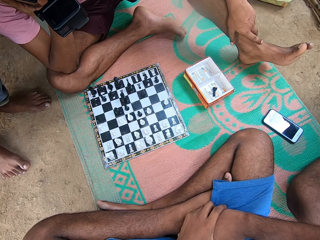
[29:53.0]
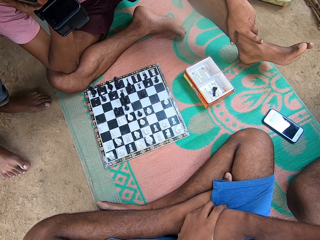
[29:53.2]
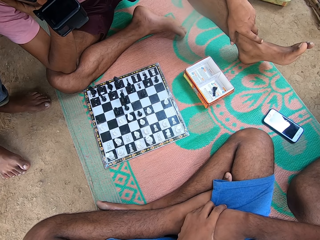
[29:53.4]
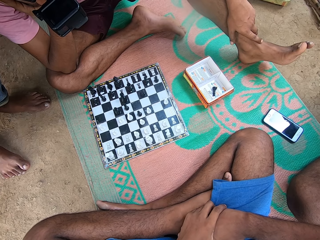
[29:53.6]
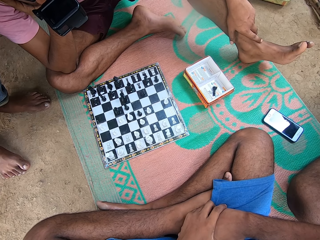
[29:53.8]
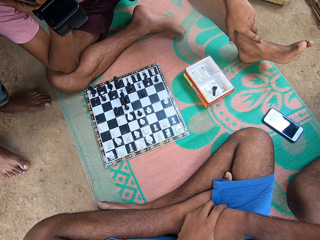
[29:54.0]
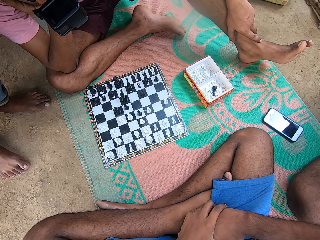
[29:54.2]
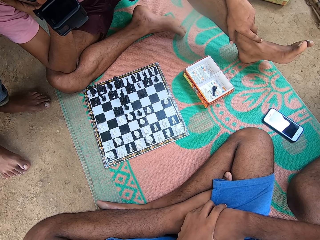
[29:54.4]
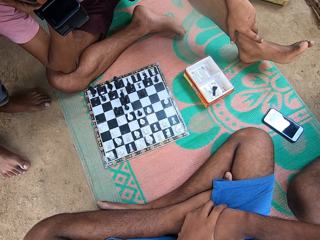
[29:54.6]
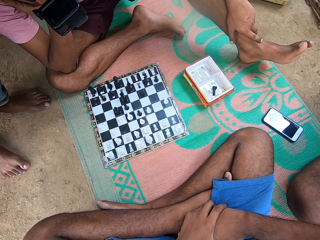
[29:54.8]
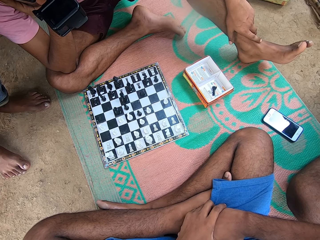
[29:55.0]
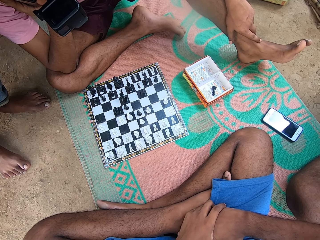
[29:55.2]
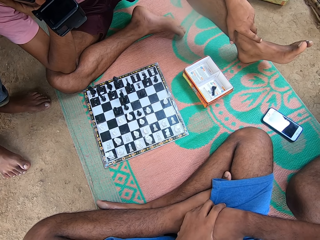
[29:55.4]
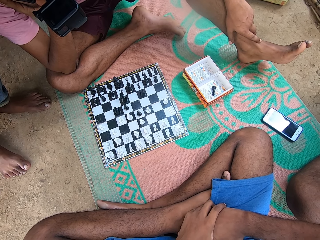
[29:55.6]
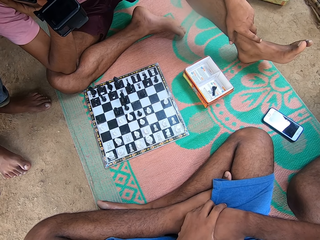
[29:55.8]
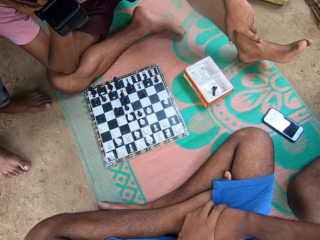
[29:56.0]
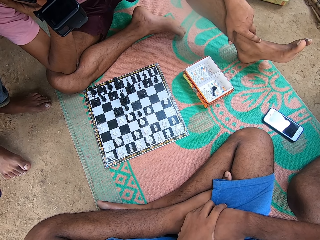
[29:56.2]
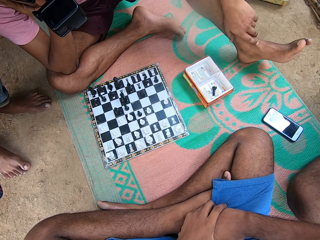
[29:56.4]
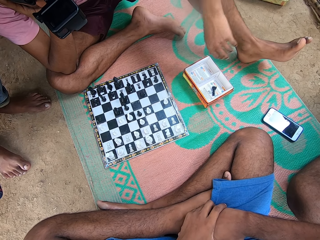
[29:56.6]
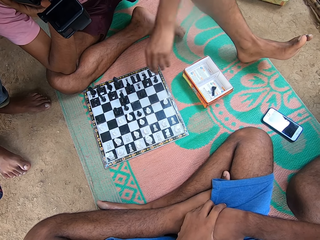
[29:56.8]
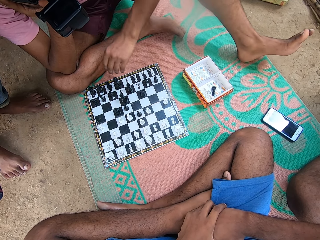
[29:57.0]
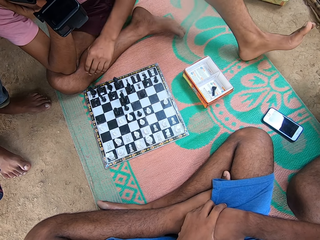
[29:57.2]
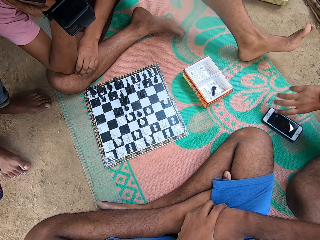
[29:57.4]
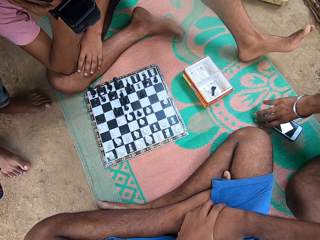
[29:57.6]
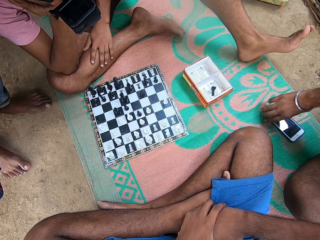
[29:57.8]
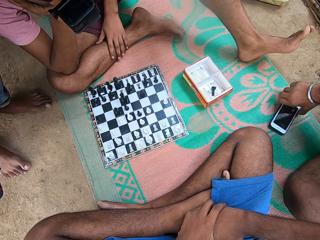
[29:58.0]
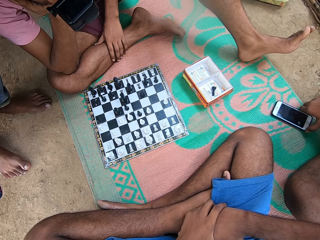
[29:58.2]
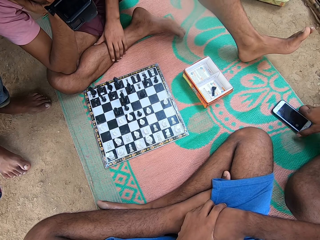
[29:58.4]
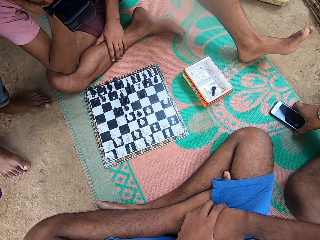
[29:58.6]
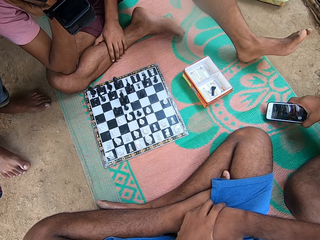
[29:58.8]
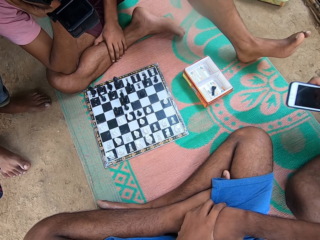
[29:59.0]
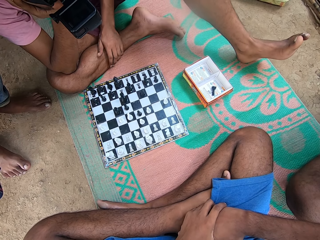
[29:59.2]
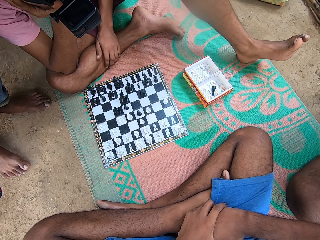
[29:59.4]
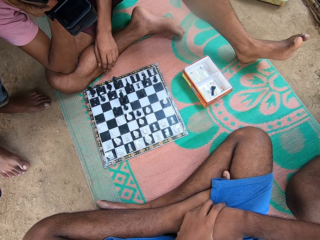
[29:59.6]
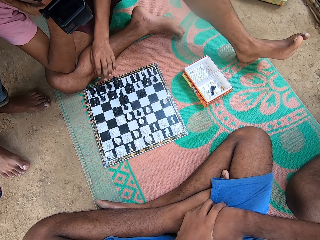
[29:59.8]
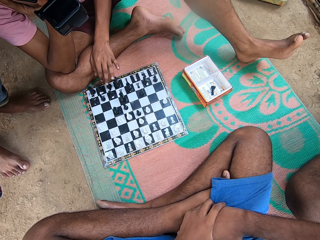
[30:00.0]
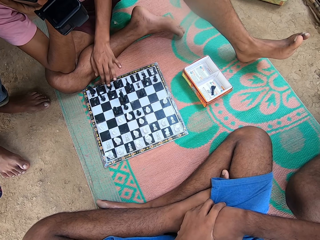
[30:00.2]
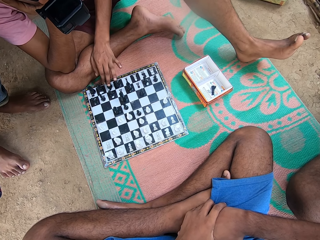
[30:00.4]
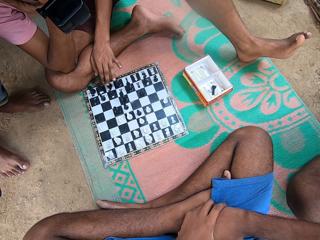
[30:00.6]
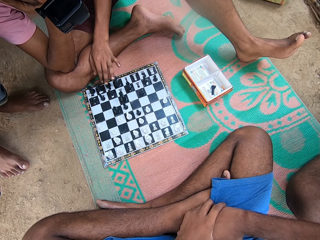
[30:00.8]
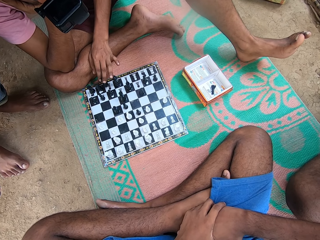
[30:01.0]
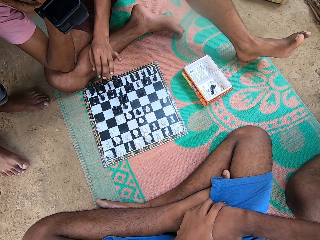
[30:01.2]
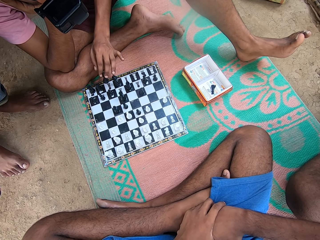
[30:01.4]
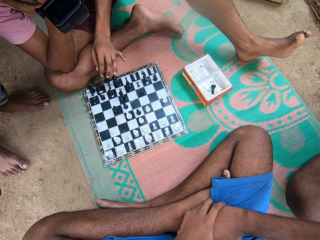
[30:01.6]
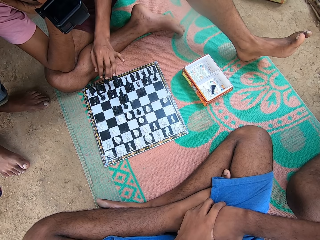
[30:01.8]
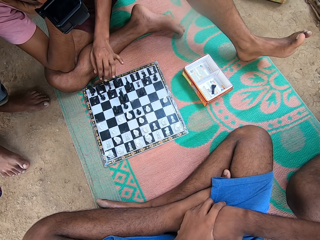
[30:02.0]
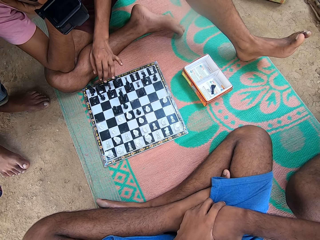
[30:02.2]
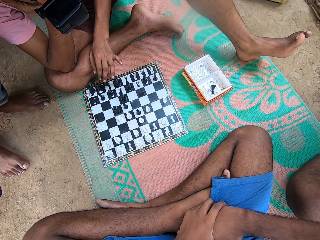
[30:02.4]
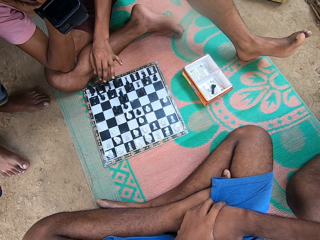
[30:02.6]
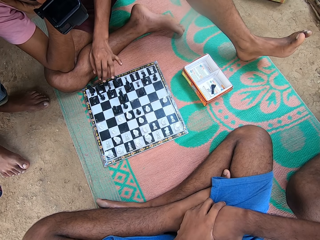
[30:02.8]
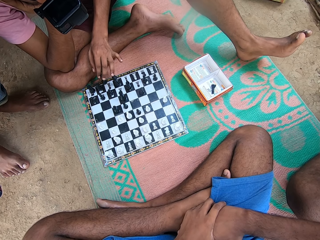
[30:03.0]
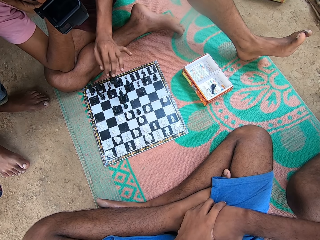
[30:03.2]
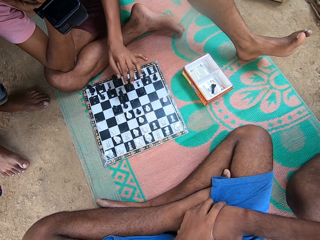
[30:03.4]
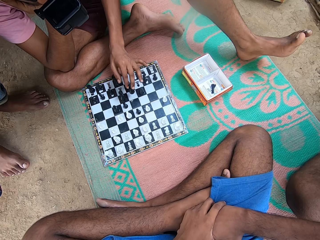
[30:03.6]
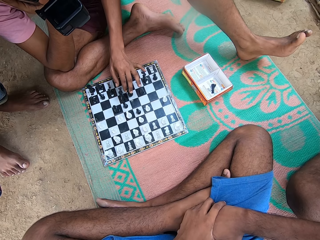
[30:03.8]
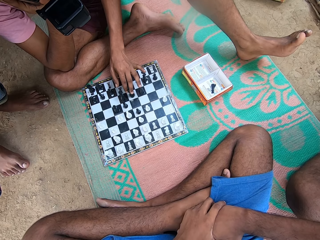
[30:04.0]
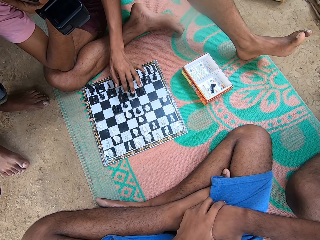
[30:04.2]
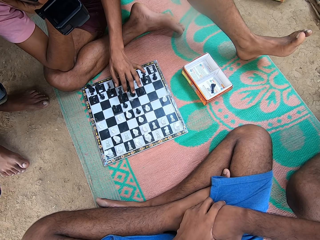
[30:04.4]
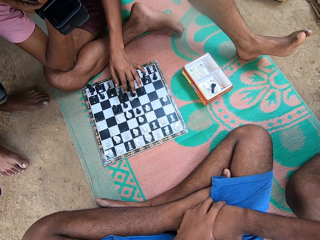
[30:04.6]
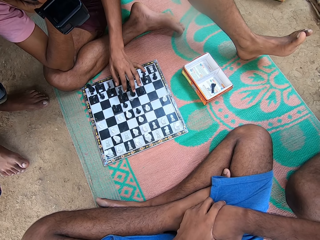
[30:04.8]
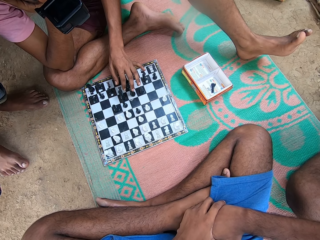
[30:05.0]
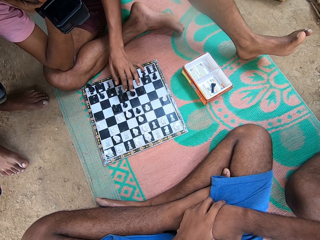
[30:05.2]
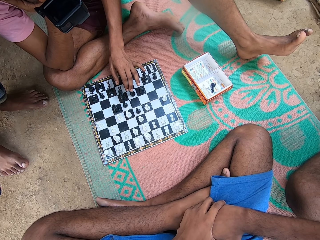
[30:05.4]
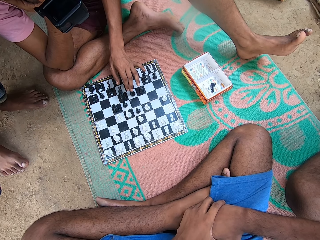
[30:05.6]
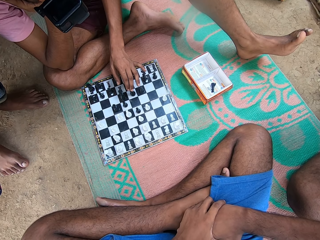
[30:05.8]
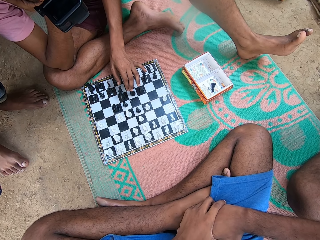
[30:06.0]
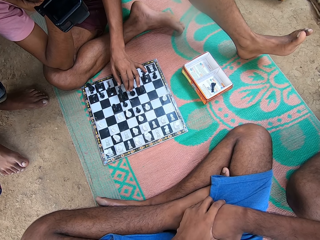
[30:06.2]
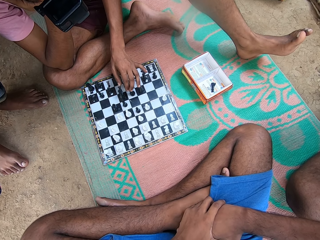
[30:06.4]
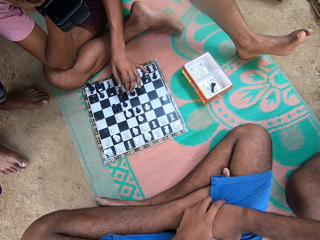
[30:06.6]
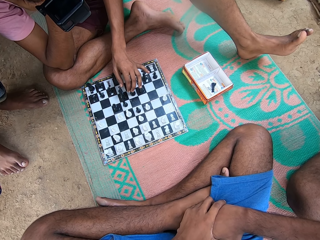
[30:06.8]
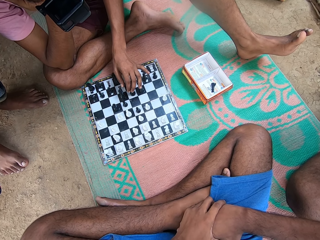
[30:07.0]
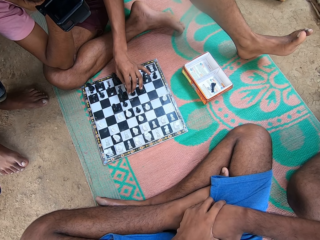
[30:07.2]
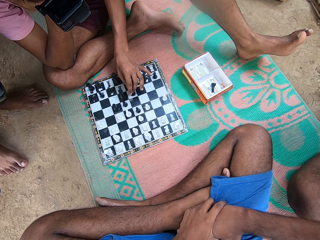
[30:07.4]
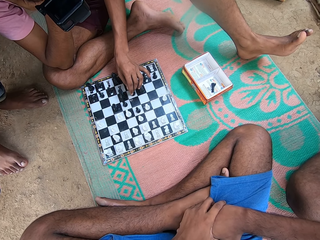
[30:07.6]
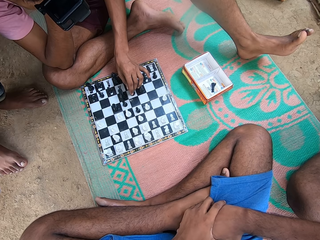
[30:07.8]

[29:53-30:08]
A man moves his hand. Another man moves the phone and picks up the phone. The first man moves a chess piece. The first man touches the chess. The other man talks.

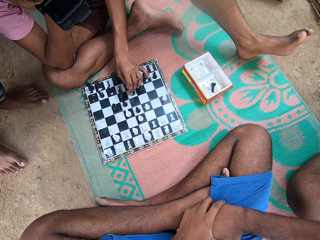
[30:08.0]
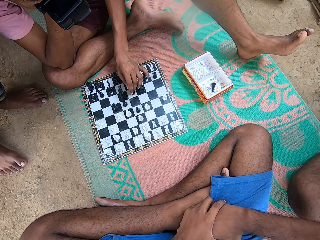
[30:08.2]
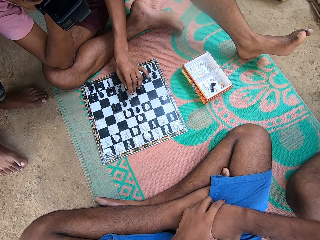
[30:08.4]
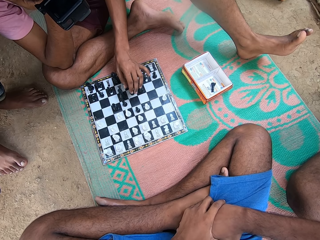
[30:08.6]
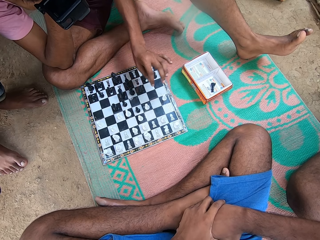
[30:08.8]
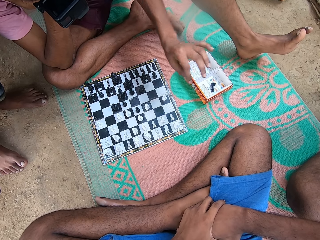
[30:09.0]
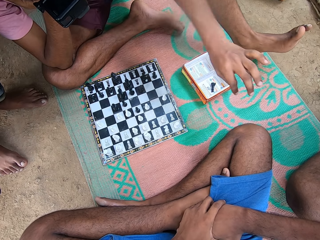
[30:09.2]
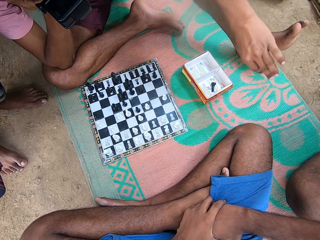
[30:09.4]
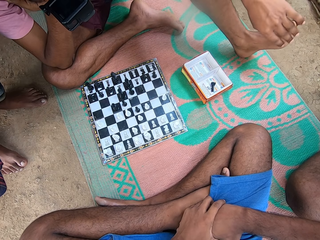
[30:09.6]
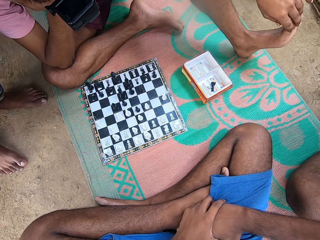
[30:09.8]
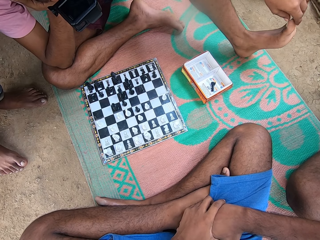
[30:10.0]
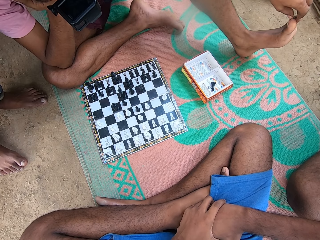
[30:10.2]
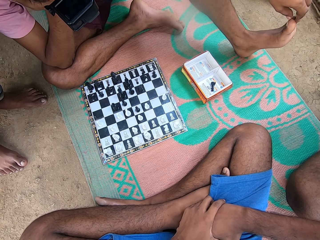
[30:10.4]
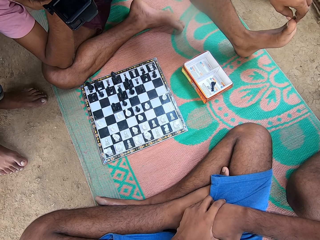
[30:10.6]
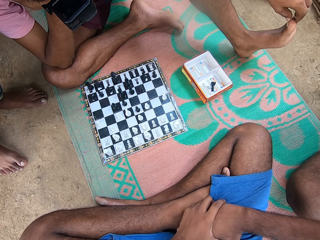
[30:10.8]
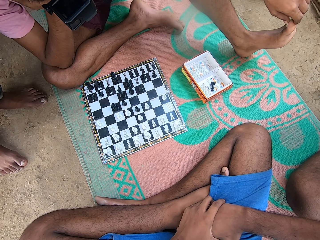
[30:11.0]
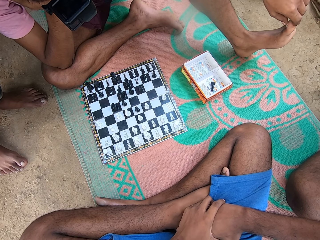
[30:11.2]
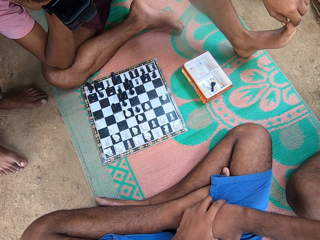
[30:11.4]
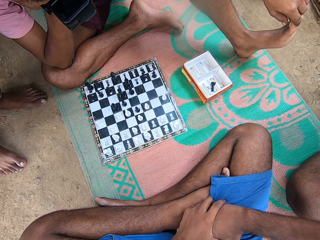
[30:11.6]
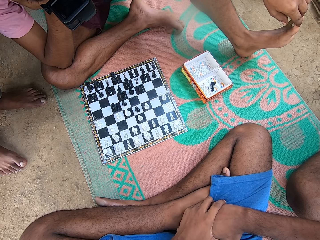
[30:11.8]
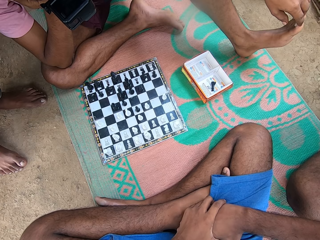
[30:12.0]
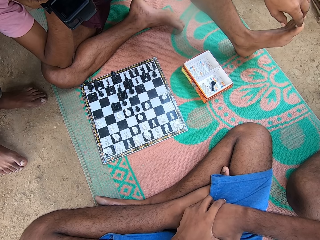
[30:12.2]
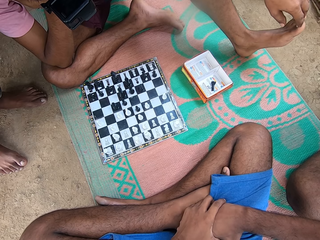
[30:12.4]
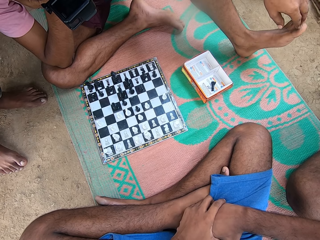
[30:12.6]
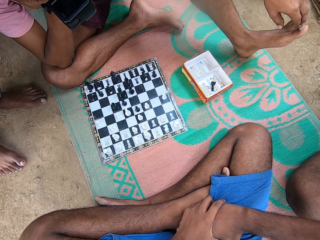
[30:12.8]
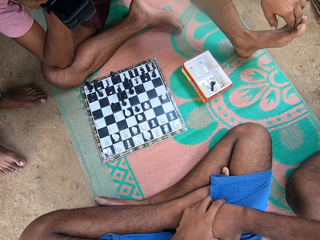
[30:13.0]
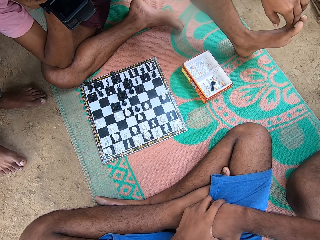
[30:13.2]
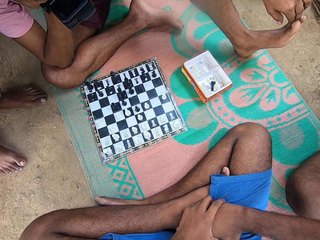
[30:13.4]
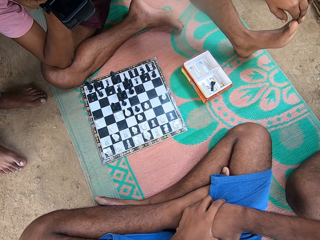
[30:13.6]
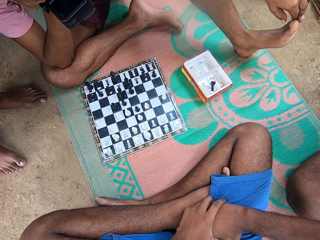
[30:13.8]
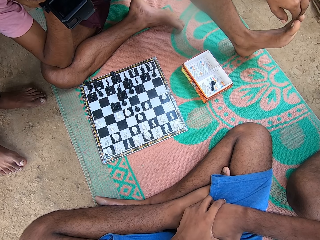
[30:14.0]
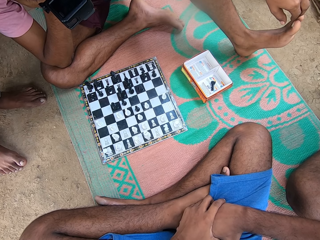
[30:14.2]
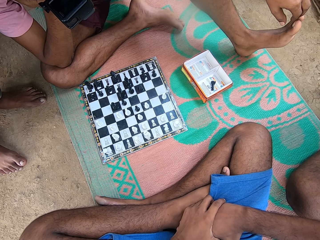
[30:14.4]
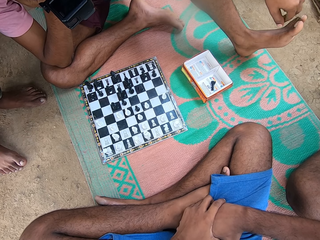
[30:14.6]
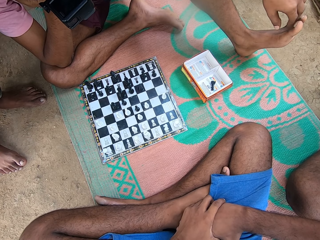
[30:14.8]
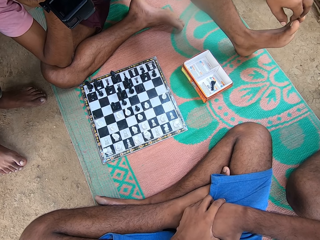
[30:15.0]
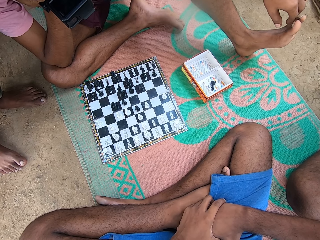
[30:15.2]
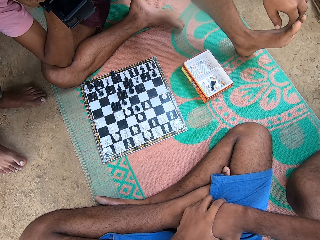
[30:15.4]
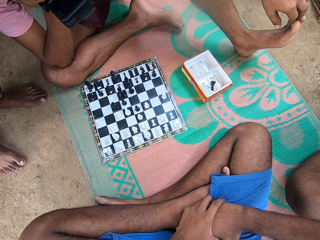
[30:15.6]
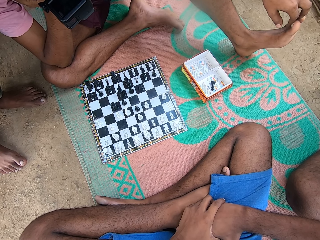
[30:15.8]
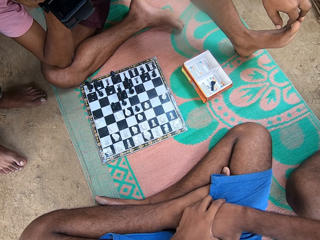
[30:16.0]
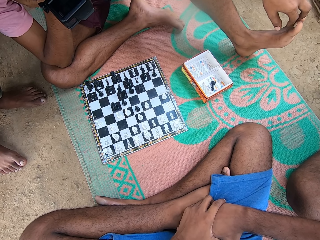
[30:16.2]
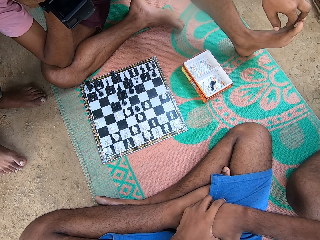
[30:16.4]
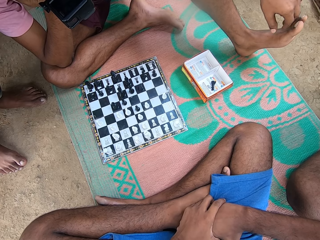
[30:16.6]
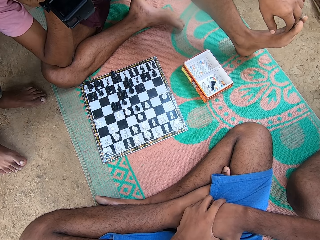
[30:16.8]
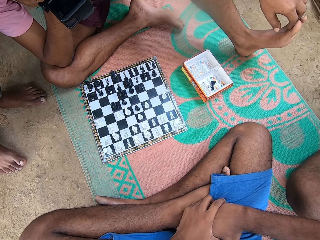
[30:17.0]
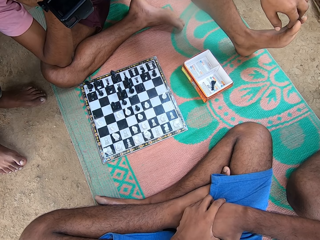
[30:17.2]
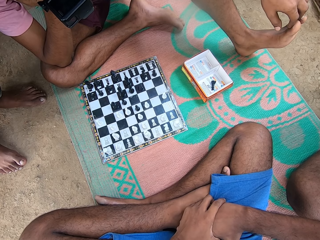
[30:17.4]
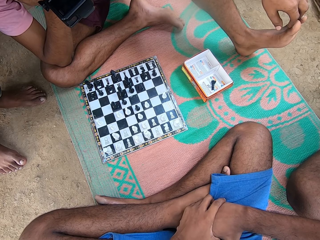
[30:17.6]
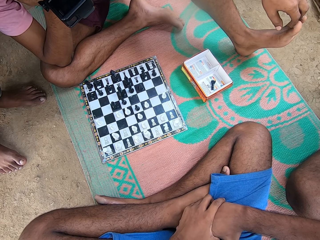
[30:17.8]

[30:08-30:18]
A man moves his hand. He touches the toes and moves the toes.
